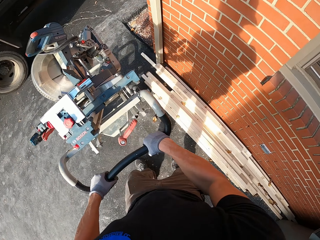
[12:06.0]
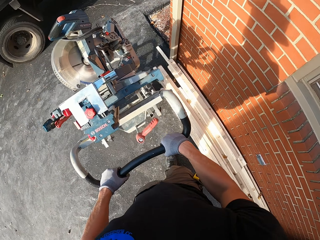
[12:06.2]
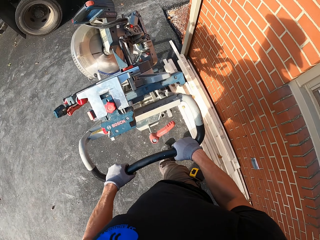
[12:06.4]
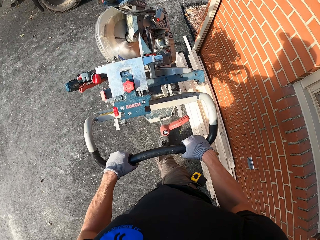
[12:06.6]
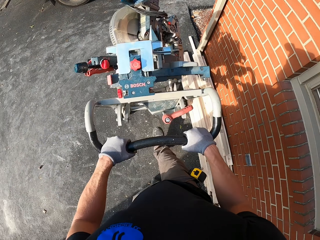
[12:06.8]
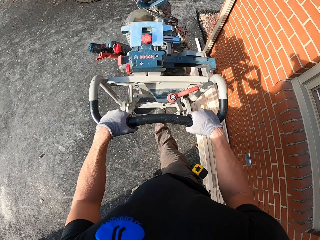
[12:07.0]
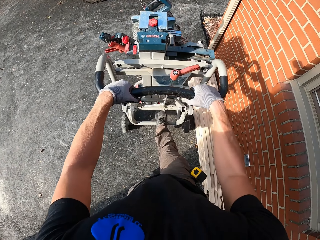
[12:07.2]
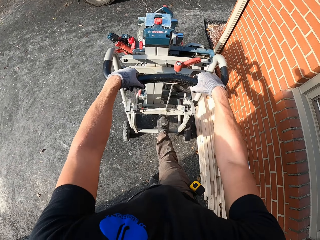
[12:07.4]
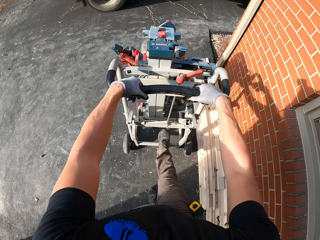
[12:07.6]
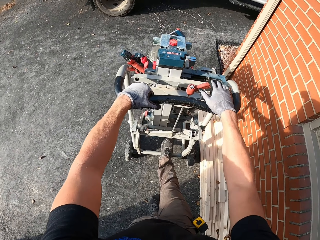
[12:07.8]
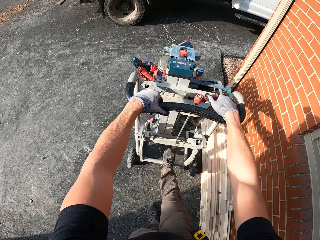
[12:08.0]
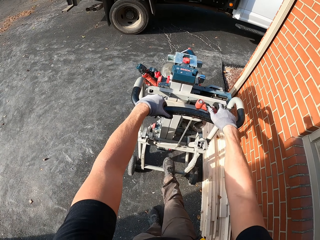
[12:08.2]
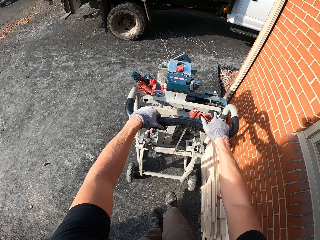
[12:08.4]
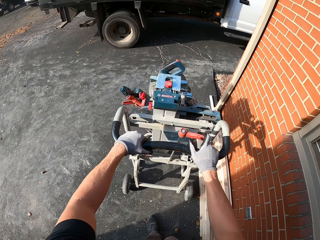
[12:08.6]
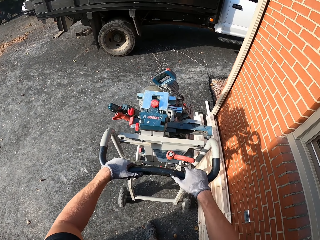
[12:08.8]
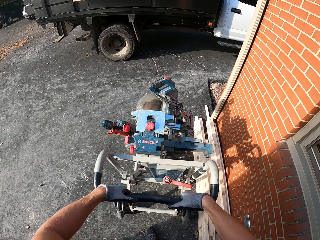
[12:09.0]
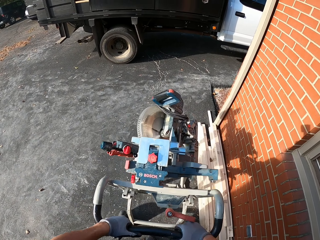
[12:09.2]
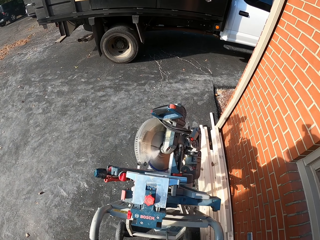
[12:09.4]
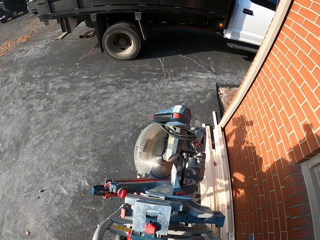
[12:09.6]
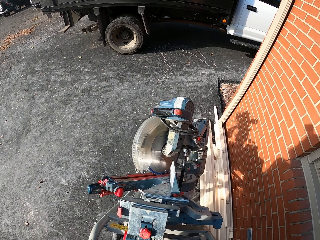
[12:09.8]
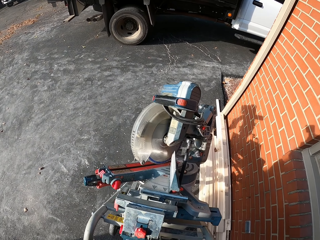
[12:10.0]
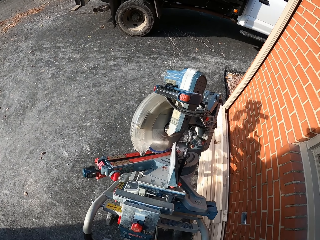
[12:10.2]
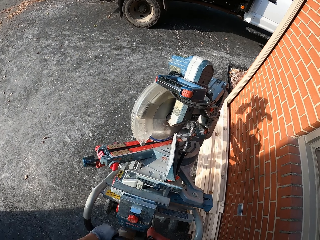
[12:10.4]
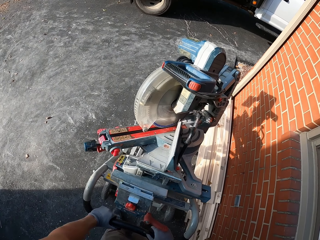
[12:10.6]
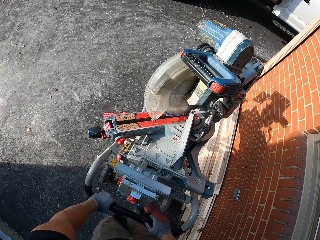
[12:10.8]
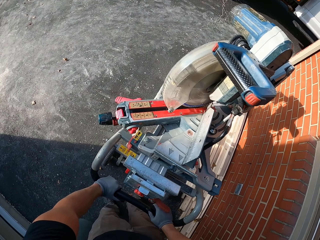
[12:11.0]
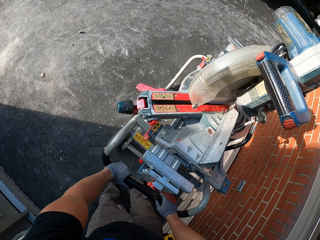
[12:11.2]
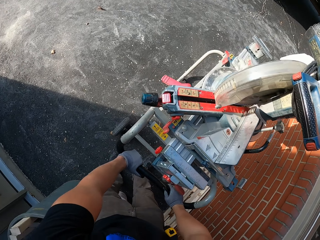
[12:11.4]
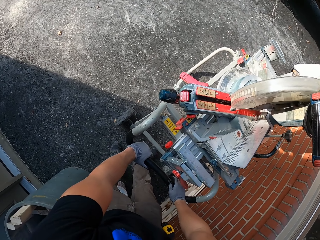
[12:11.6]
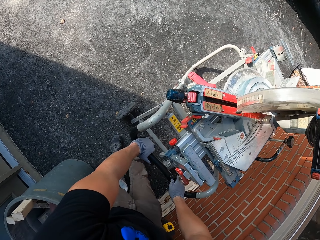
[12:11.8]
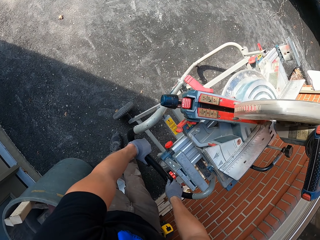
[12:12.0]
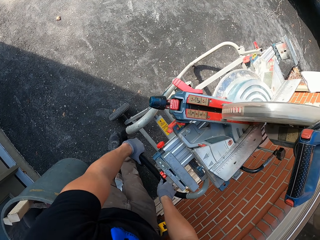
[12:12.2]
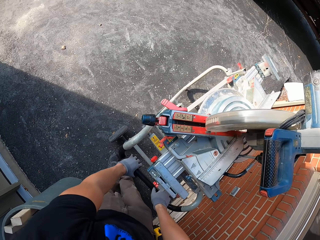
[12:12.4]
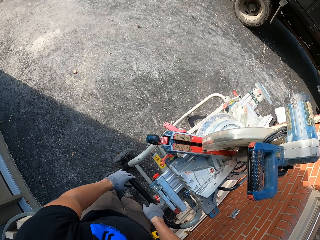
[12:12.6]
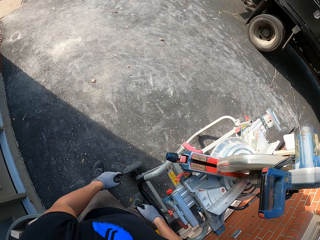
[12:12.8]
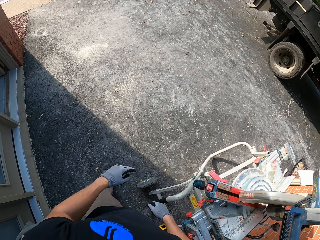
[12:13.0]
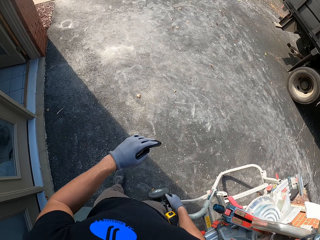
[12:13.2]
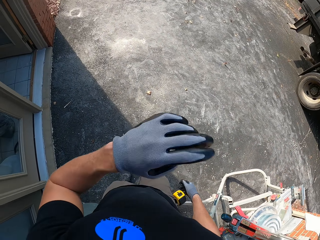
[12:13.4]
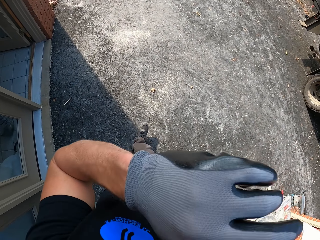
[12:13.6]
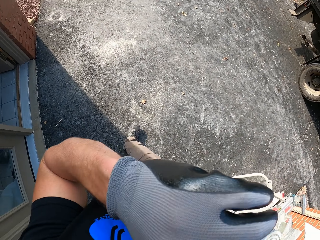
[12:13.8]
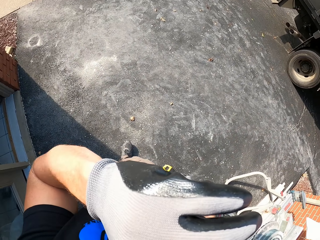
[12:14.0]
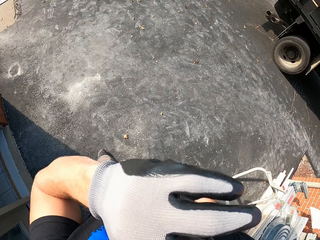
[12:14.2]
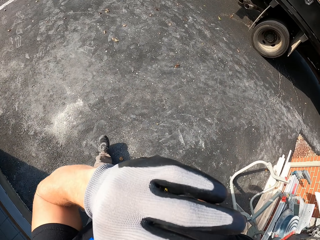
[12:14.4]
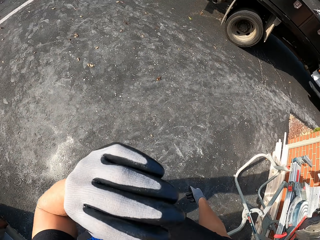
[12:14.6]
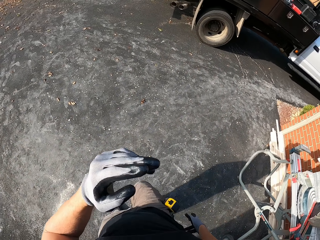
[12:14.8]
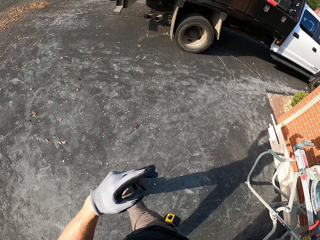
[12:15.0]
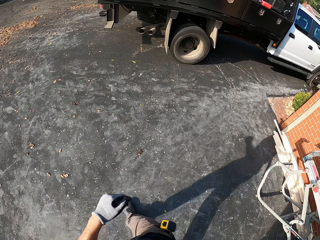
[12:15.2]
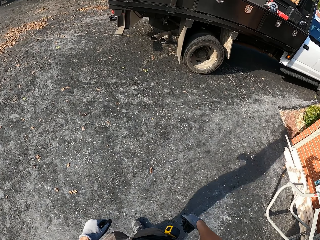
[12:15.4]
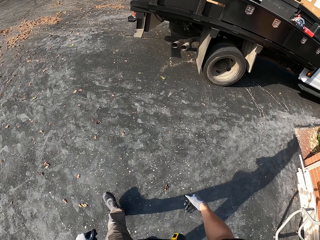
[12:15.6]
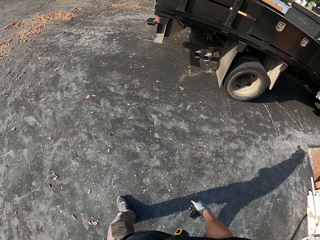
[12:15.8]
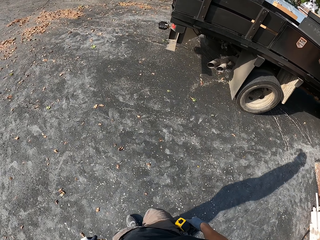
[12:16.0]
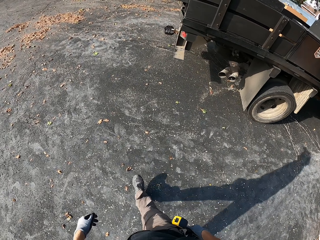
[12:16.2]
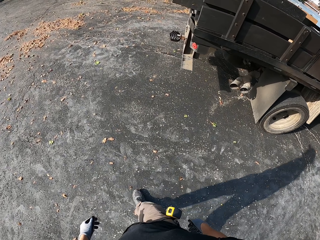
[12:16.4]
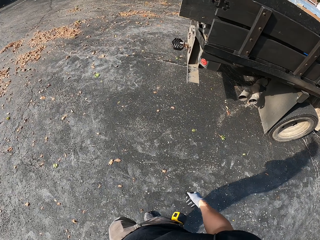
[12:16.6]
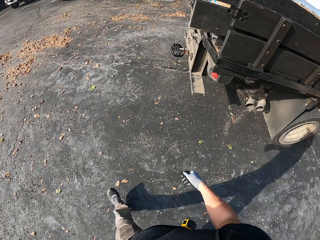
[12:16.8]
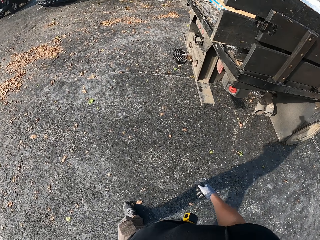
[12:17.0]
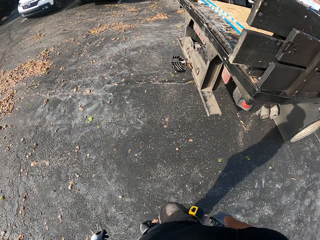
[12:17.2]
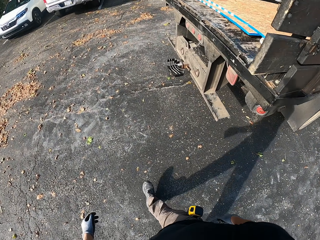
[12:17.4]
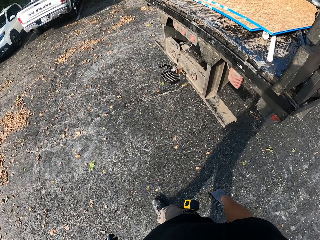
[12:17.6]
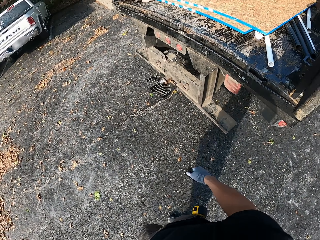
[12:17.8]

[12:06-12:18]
The camera wearer lifts the machine. They leave the object beside the wall. They walk around. They adjust the camera. They walk around.

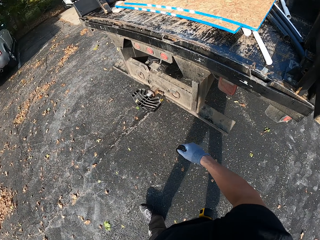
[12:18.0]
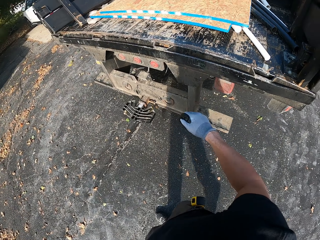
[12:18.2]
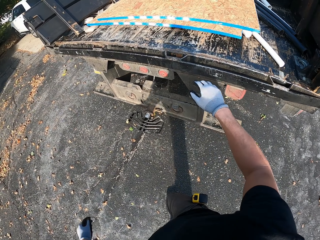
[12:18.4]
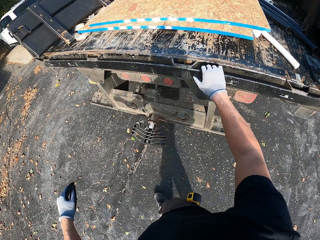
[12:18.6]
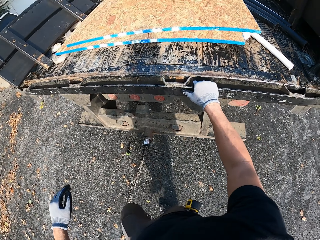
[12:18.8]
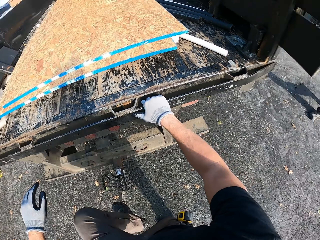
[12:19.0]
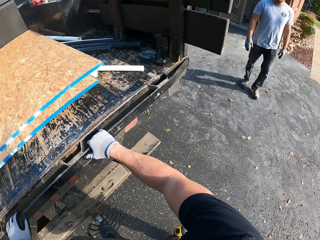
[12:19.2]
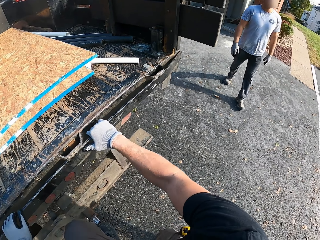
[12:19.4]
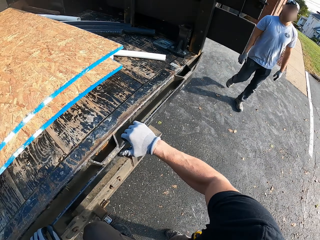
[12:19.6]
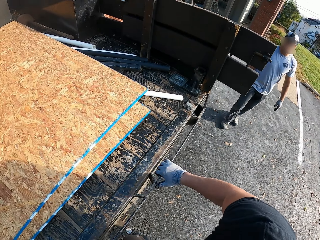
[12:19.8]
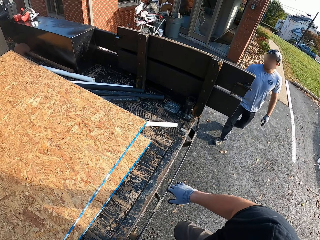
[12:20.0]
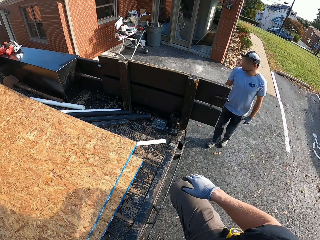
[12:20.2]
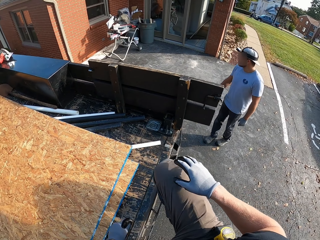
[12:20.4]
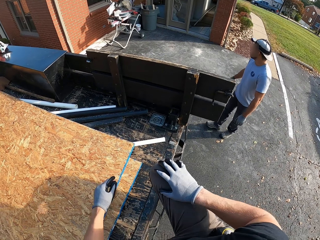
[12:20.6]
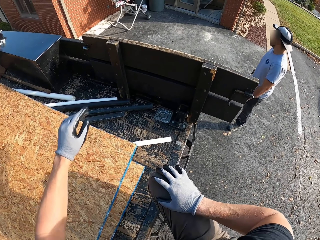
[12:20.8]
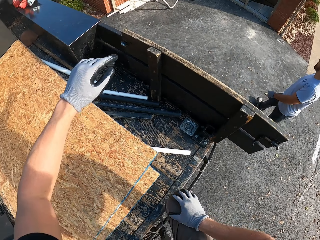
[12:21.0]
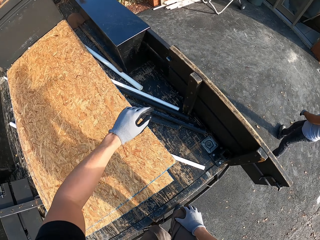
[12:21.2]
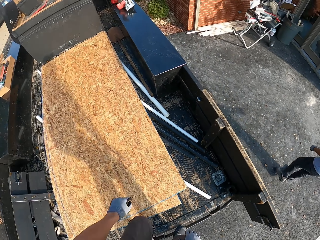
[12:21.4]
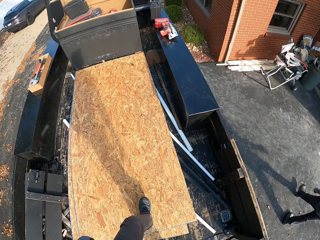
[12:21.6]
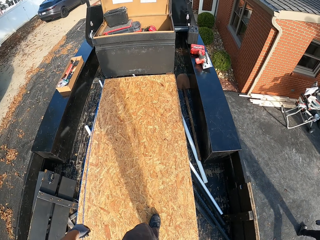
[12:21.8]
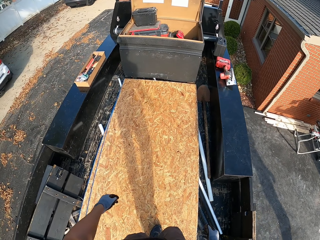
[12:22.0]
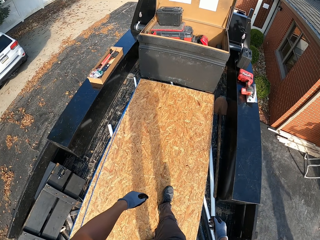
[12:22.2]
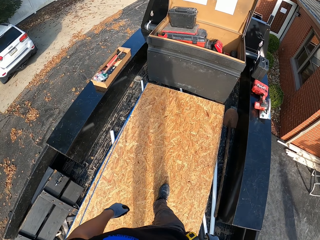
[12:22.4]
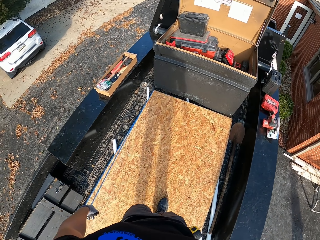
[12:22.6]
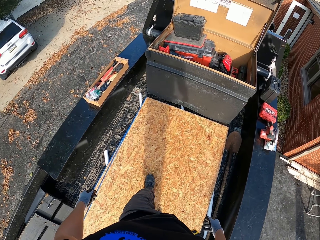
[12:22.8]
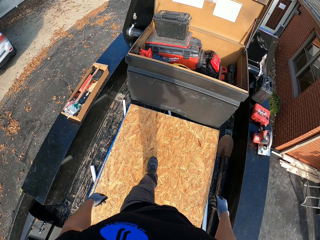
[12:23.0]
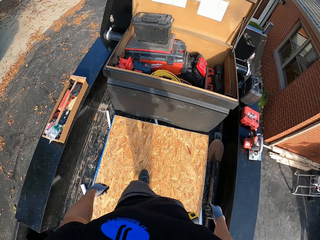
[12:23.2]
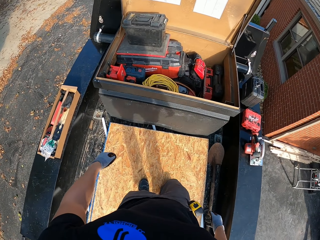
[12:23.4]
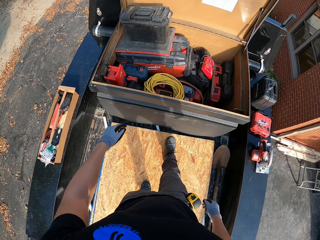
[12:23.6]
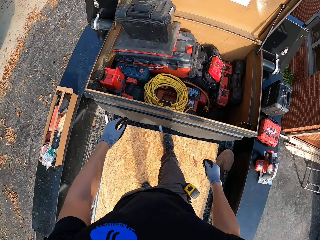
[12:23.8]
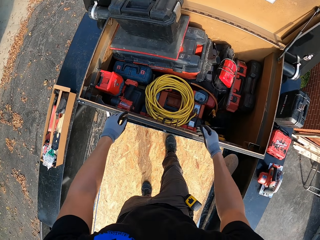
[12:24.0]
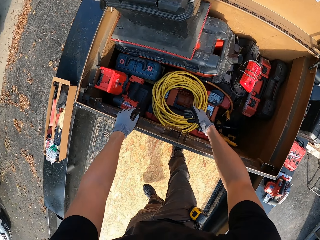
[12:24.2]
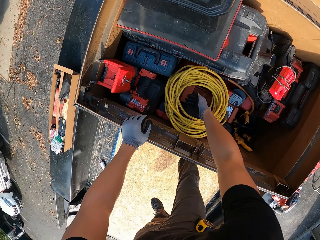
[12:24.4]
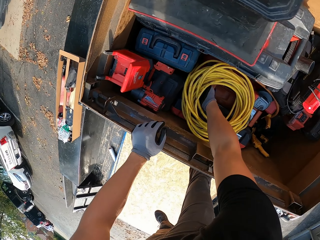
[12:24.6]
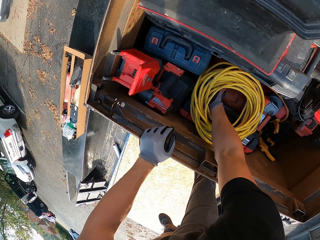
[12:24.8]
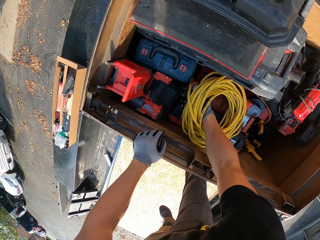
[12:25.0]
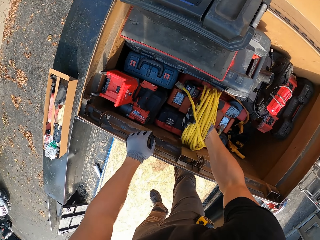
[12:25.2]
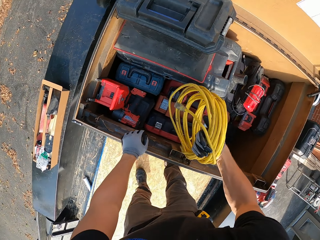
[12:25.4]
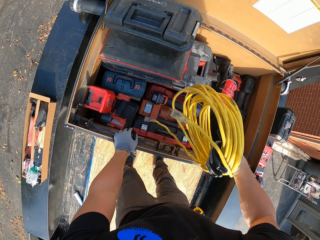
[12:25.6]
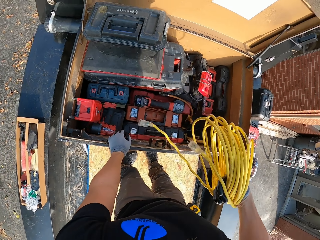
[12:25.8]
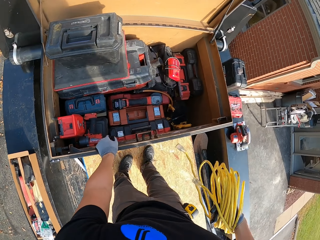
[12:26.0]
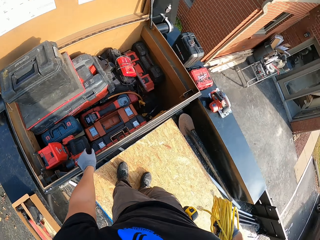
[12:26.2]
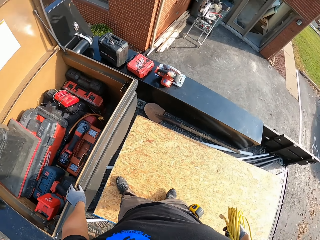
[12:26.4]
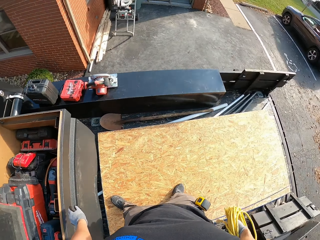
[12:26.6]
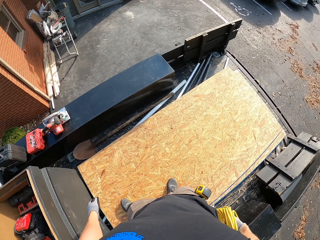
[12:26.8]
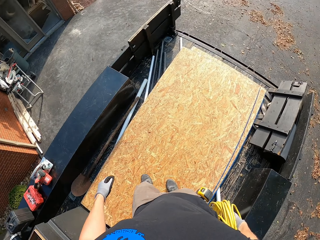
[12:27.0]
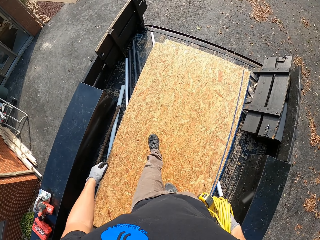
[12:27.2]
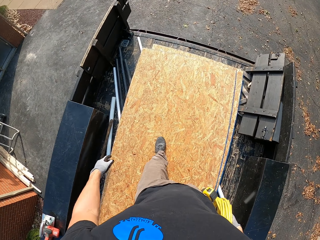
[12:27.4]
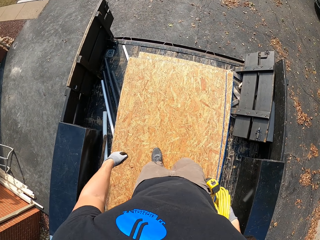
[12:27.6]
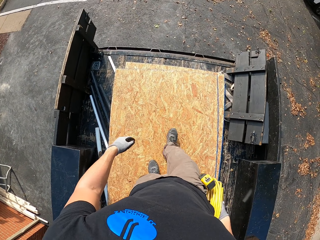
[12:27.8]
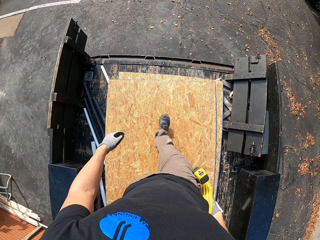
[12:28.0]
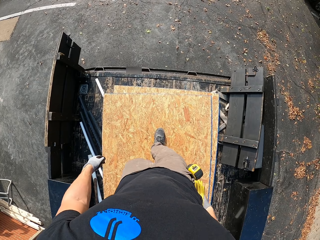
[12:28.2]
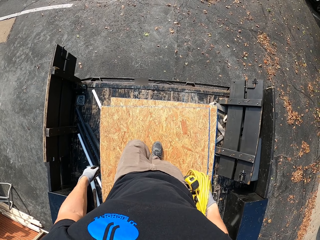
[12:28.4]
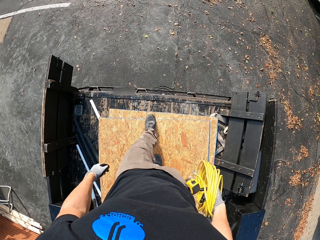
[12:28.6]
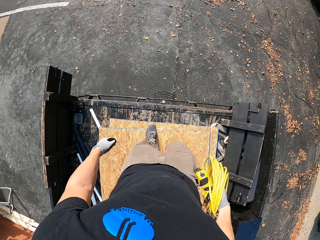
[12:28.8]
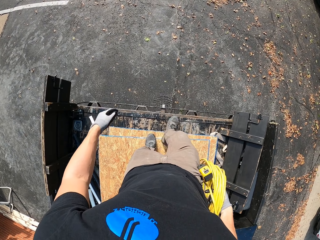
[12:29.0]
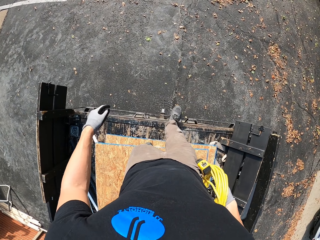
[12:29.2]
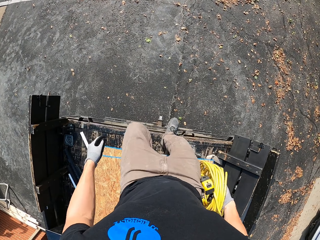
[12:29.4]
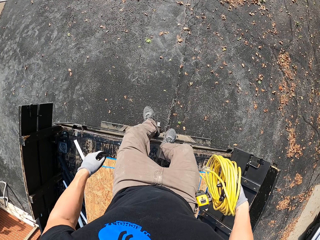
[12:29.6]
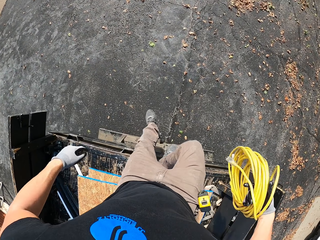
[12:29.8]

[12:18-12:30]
The camera wearer touches the back of a lorry. A person walks towards the lorry and walks back. The camera wearer climbs onto the back of the lorry. They pick up a pipe. They walk out of the lorry.
